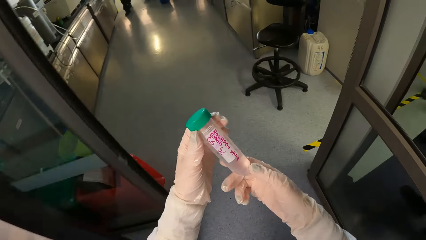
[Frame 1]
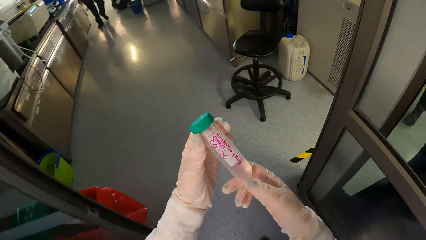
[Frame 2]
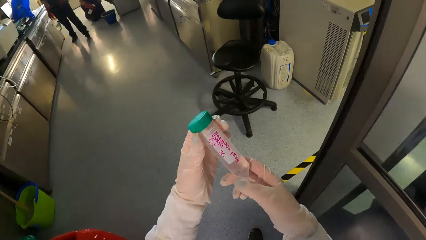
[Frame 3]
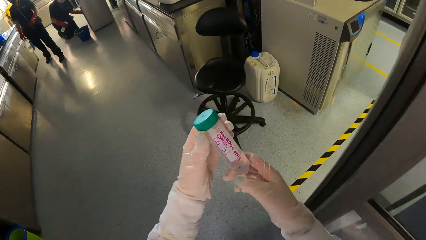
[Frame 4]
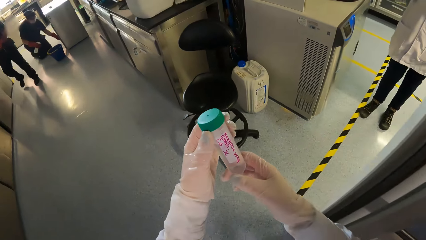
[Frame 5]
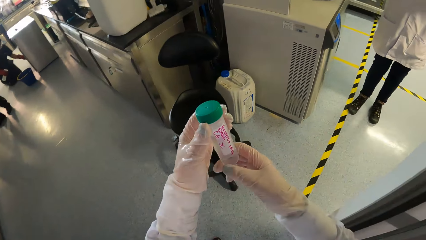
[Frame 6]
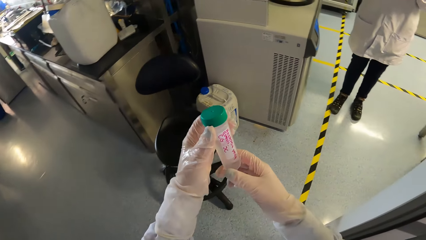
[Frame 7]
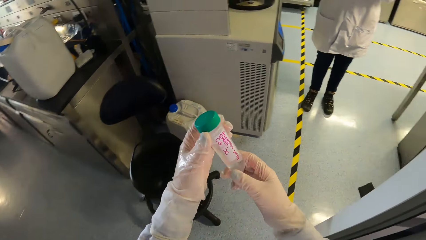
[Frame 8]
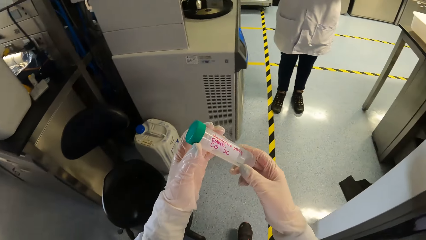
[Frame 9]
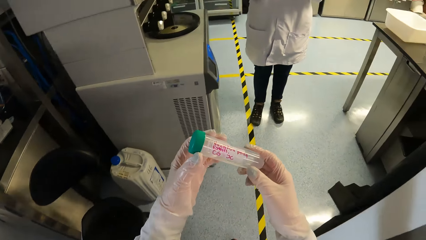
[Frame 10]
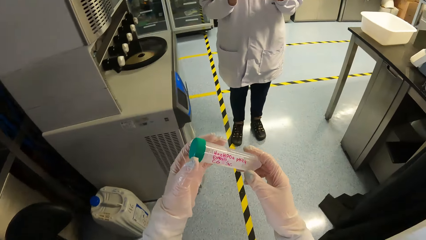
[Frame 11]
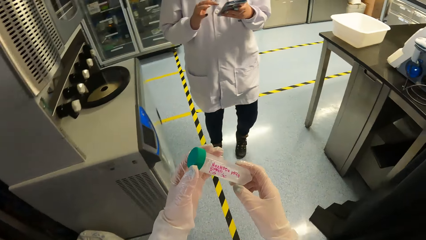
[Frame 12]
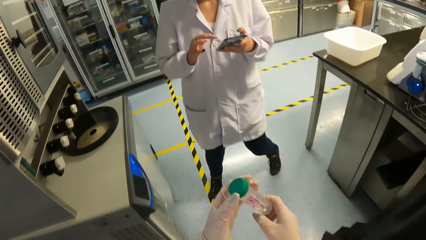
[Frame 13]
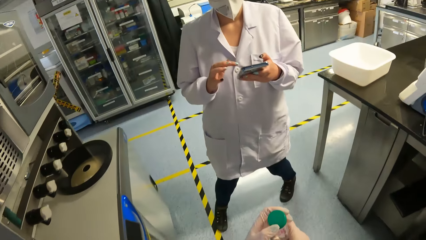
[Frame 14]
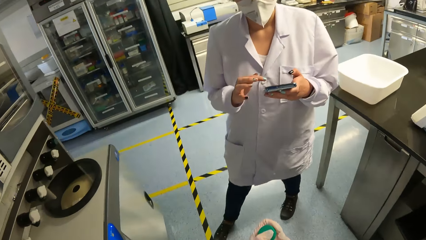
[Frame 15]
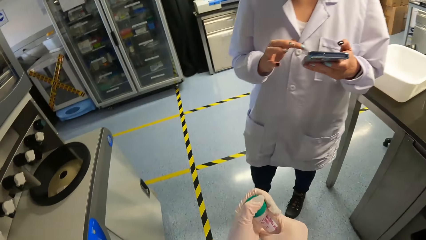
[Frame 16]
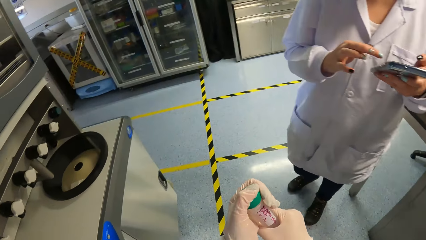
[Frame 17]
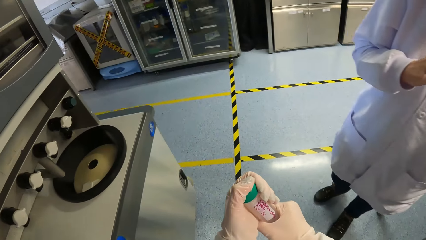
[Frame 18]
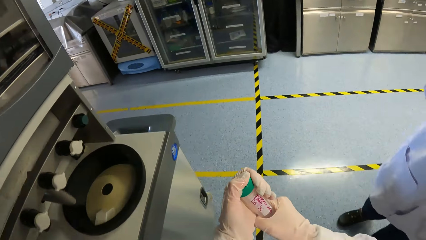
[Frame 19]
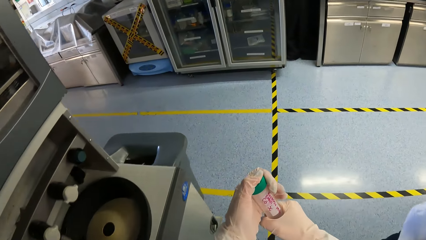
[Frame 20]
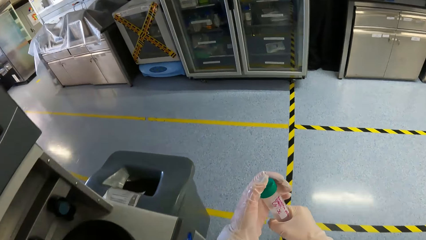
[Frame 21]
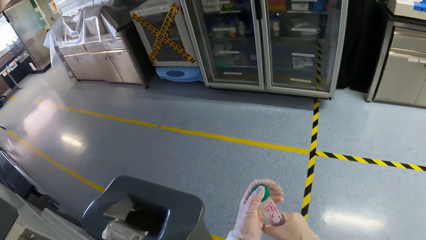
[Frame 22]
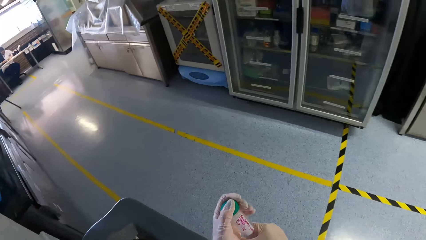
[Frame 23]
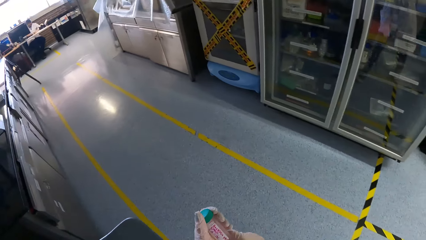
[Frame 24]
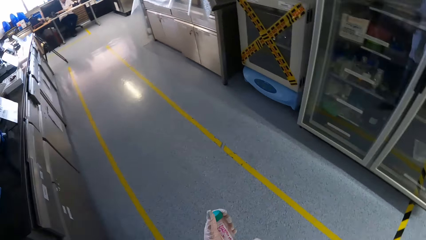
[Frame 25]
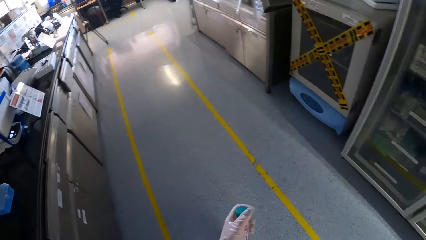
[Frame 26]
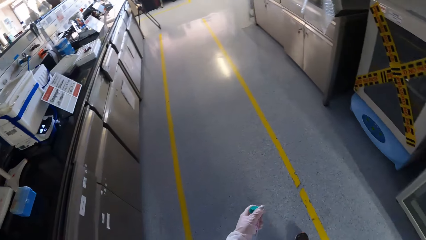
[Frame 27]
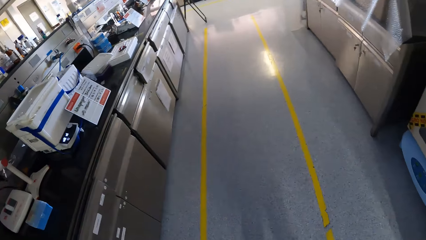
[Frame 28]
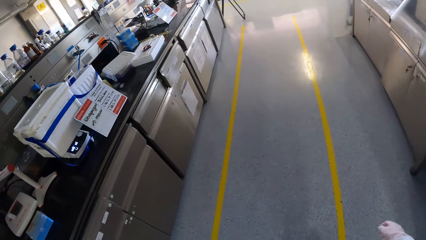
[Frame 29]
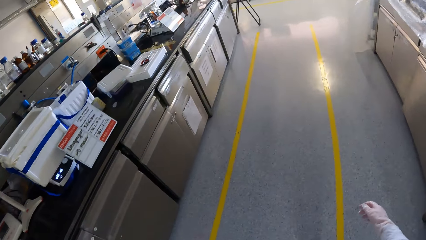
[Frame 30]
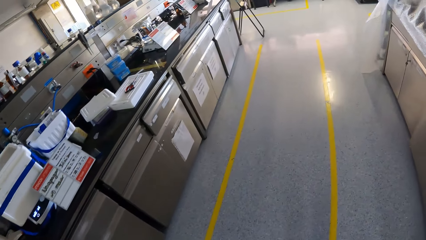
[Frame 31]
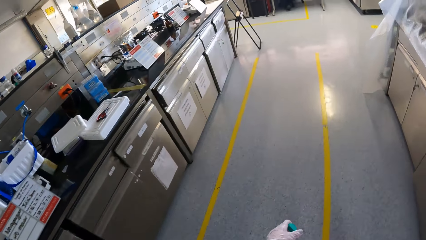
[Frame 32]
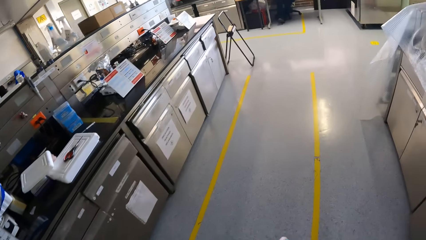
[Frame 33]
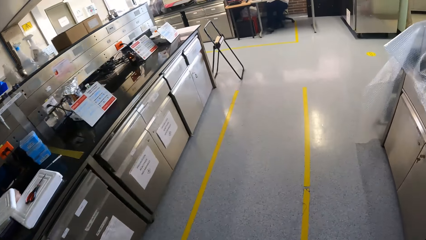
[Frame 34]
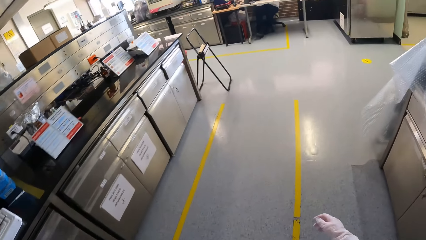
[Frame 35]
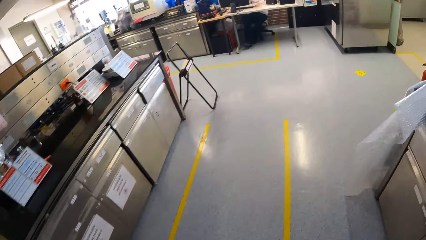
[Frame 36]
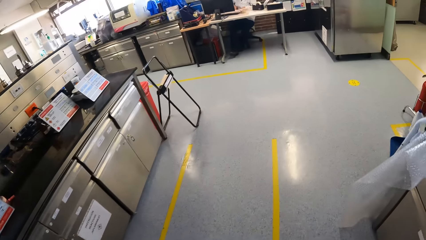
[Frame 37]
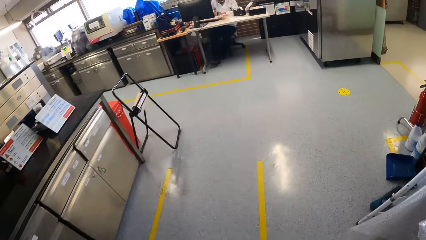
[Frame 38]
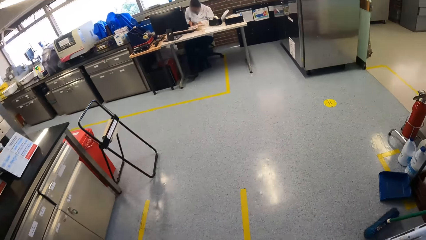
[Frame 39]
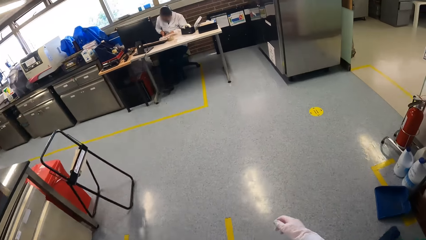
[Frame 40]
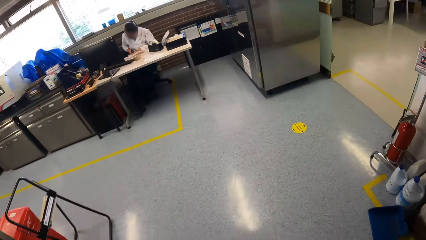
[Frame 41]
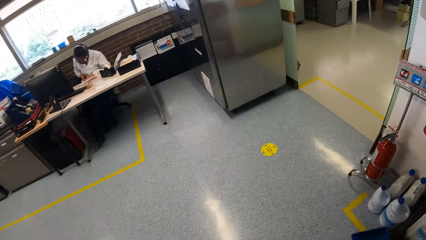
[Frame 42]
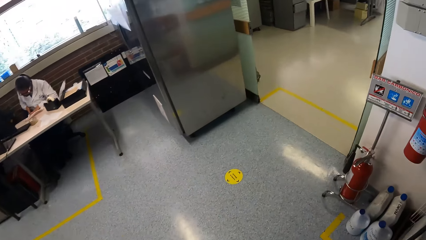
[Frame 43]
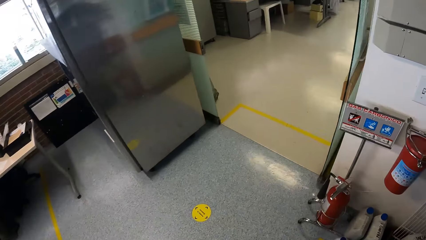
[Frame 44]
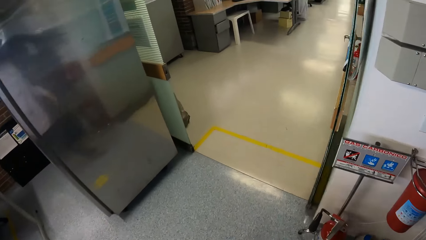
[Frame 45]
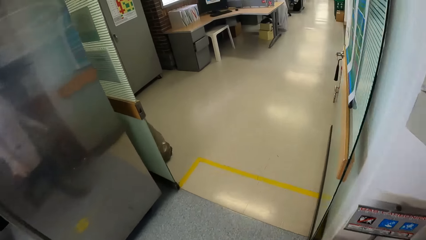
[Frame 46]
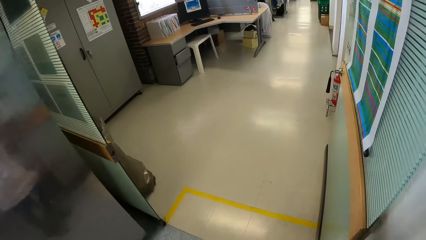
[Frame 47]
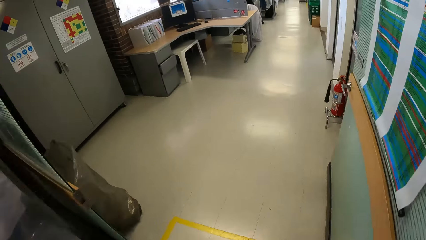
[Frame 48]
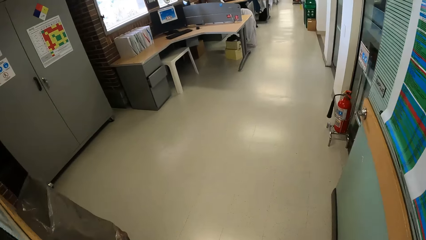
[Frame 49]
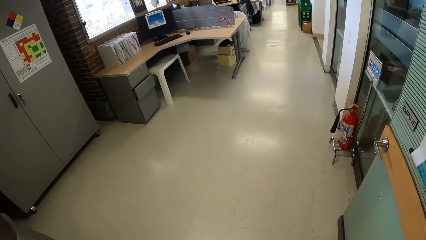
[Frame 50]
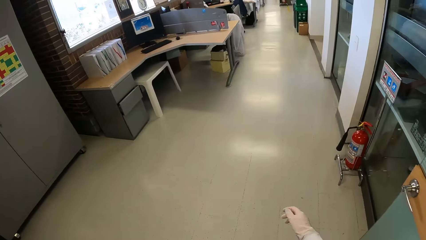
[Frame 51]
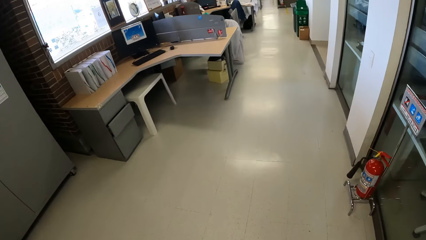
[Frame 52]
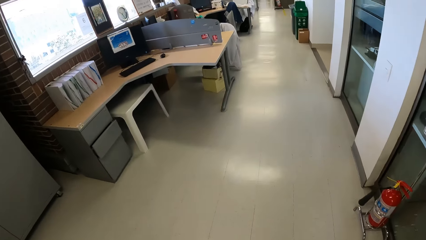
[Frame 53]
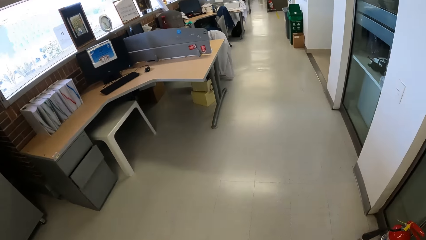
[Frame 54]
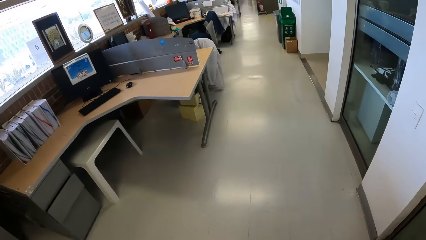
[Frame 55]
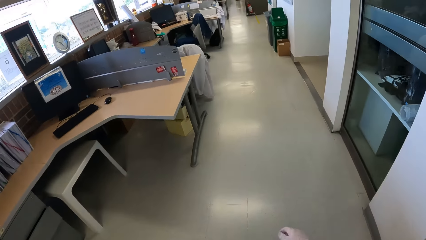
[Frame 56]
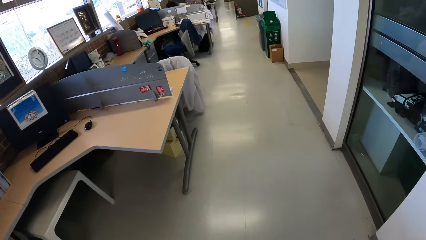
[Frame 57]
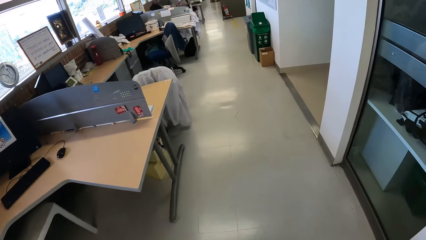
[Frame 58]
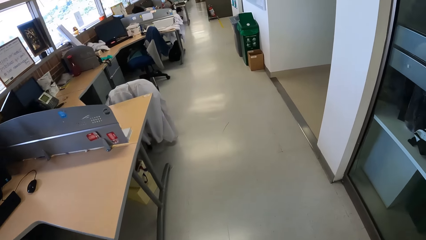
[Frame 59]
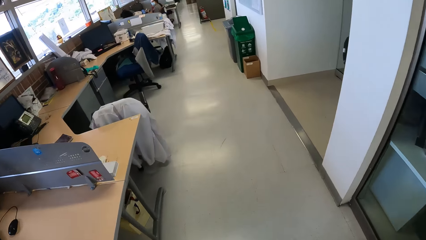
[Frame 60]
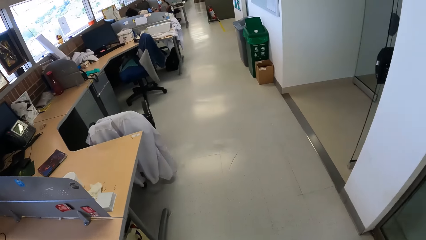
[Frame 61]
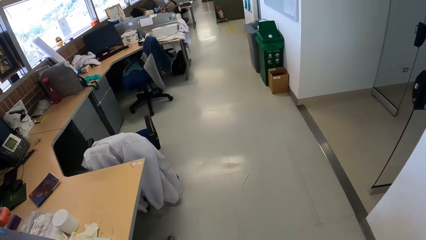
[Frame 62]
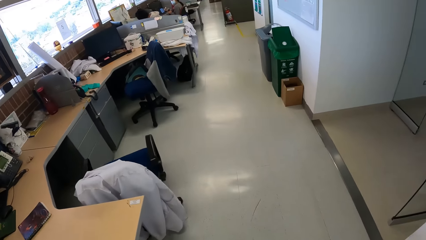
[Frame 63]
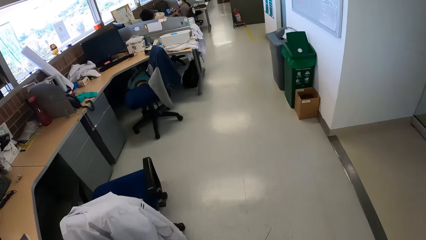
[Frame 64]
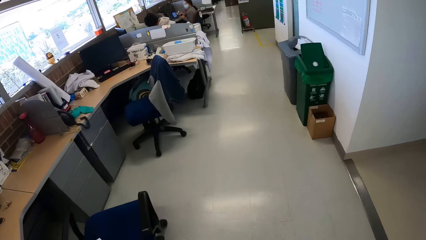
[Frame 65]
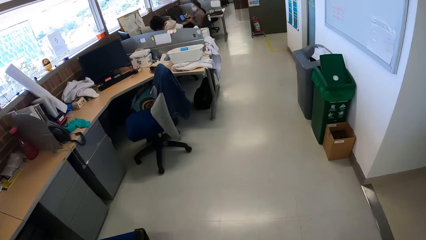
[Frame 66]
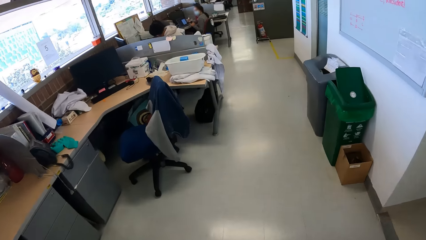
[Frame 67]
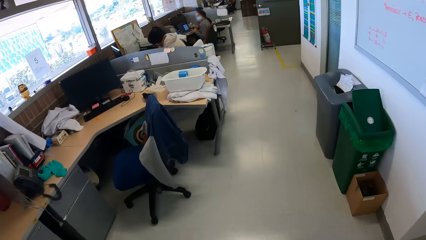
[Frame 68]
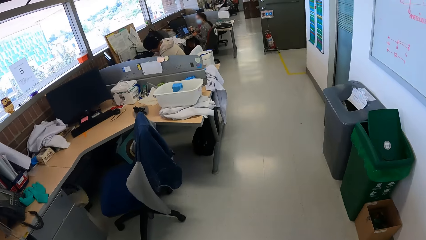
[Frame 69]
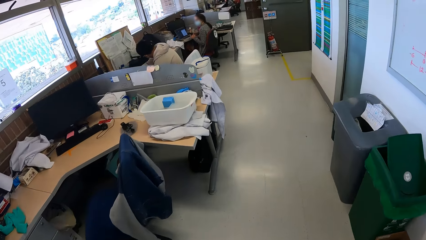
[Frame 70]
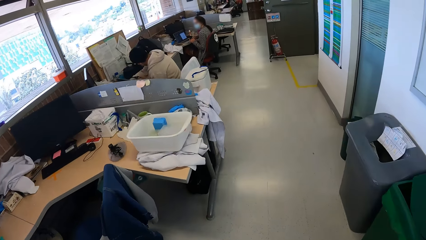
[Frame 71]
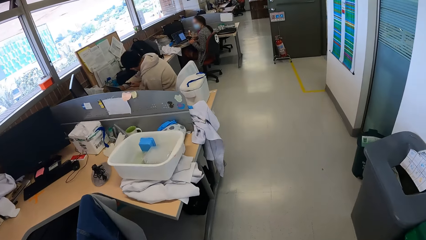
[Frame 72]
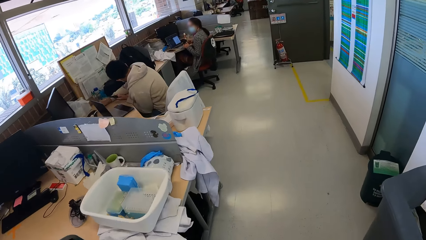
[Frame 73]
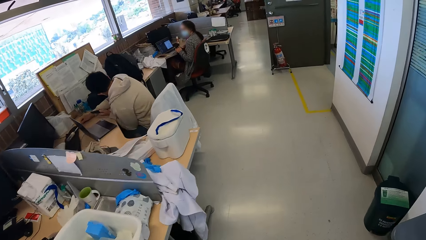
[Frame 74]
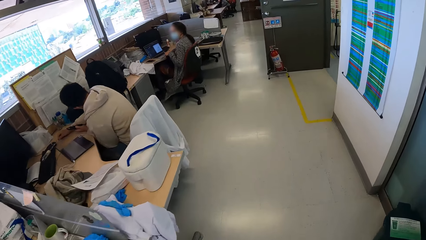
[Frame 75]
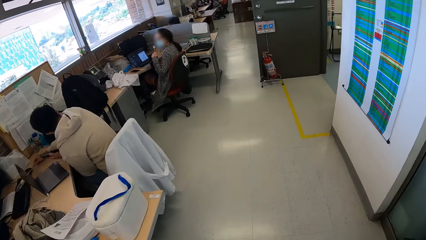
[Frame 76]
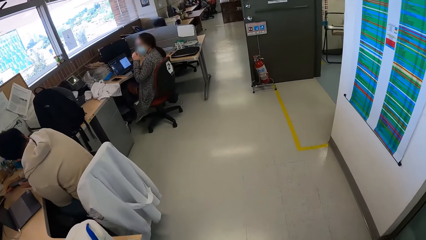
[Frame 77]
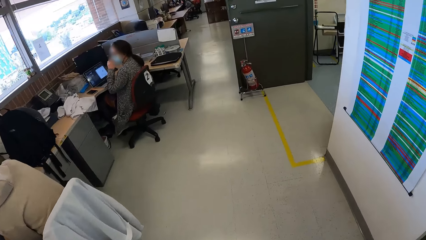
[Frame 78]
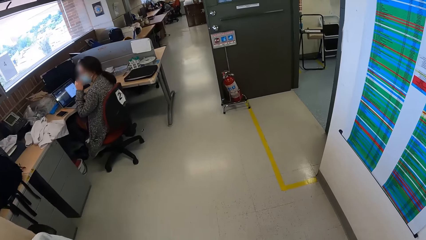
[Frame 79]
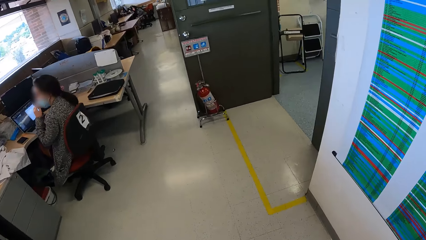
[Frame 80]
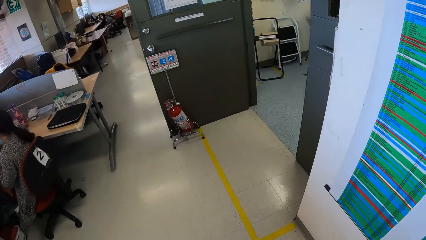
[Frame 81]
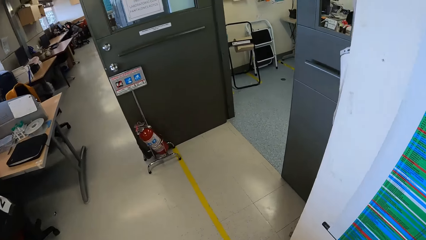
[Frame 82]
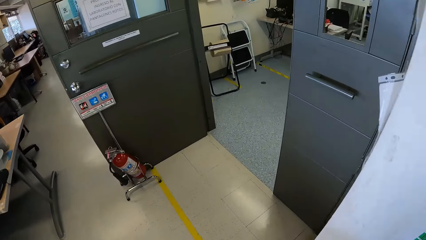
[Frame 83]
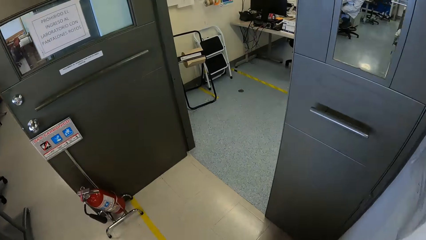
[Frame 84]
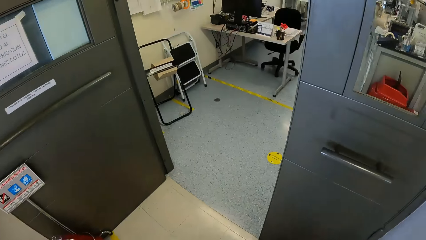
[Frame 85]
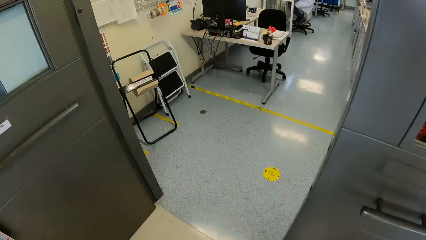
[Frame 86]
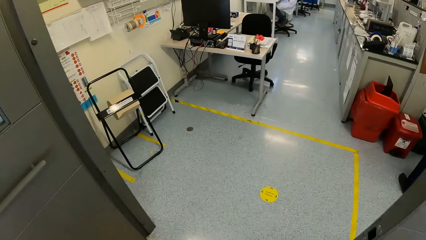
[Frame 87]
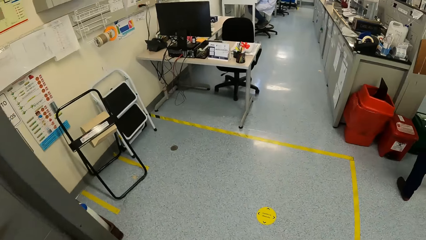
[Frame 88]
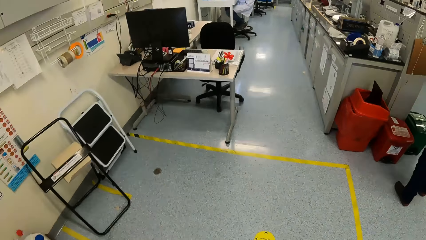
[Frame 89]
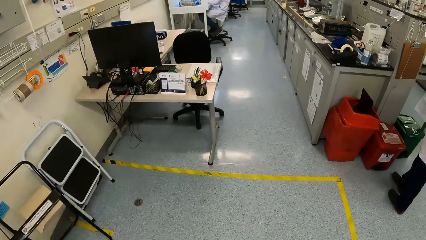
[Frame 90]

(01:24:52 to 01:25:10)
The camera wearer walks towards the table. A woman cleans a cabinet with a rag in her left hand. The camera wearer walks past another woman. A third woman adjusts her facemask with her left hand.
